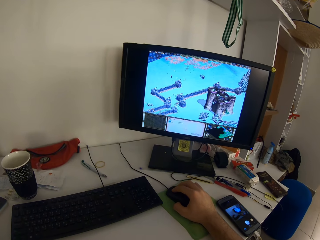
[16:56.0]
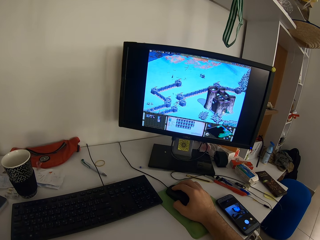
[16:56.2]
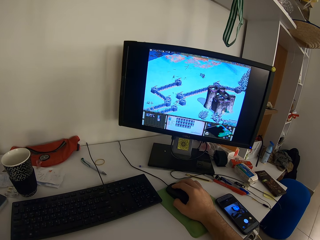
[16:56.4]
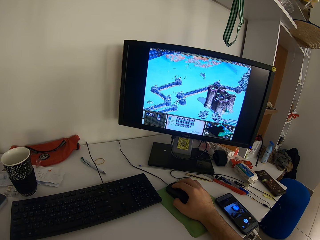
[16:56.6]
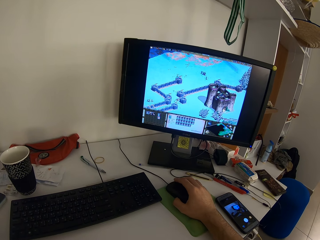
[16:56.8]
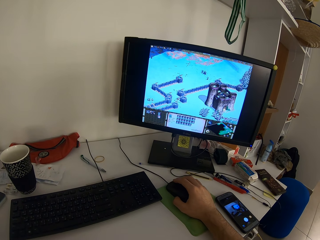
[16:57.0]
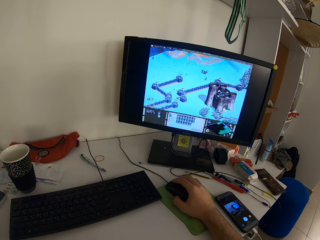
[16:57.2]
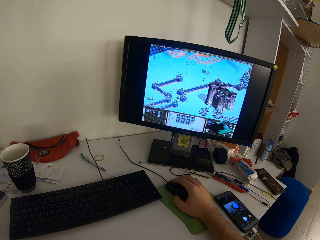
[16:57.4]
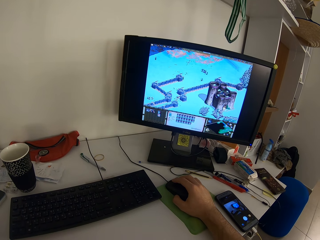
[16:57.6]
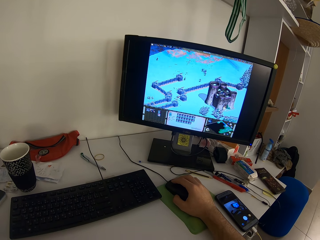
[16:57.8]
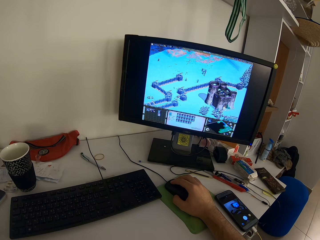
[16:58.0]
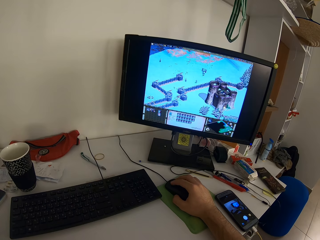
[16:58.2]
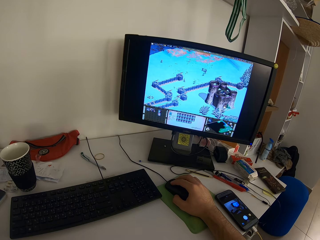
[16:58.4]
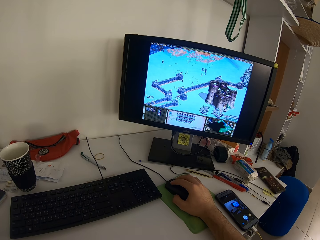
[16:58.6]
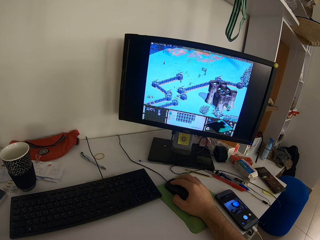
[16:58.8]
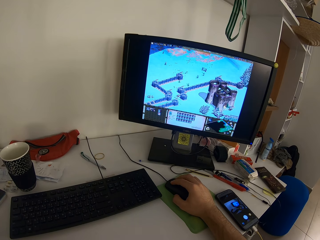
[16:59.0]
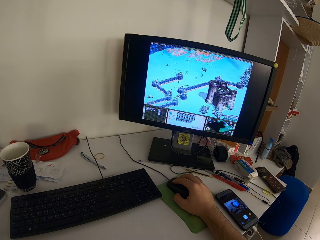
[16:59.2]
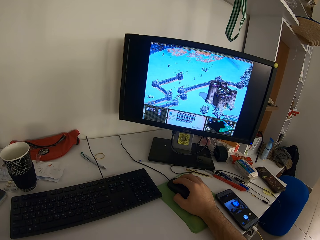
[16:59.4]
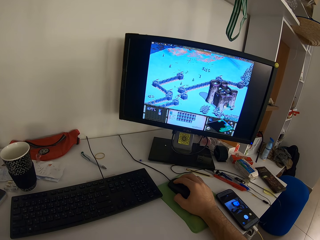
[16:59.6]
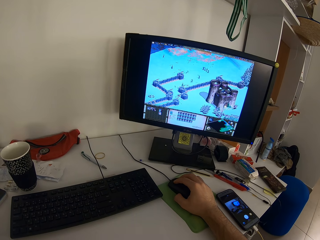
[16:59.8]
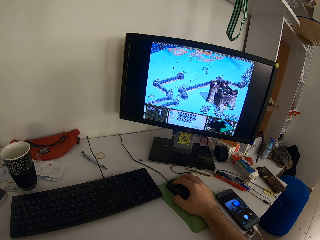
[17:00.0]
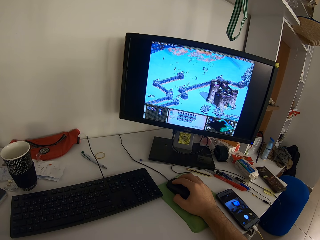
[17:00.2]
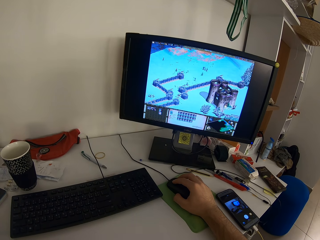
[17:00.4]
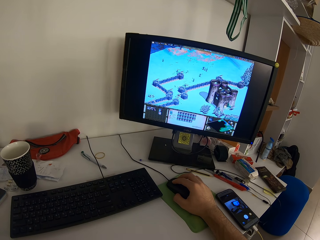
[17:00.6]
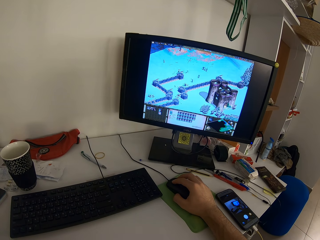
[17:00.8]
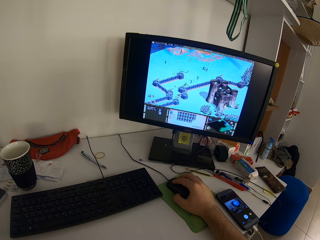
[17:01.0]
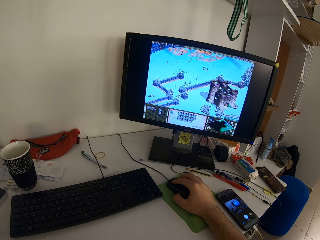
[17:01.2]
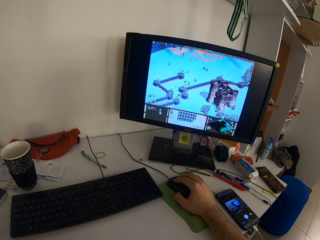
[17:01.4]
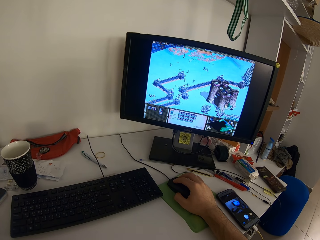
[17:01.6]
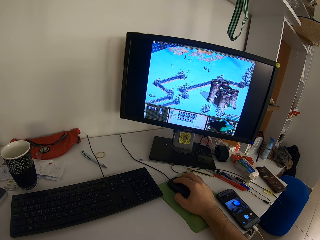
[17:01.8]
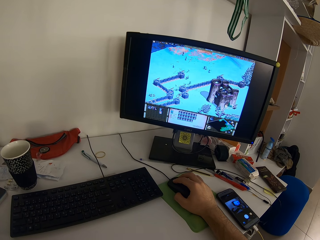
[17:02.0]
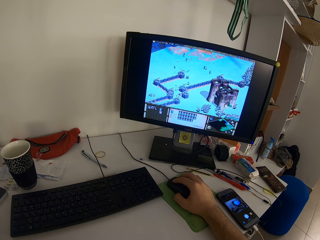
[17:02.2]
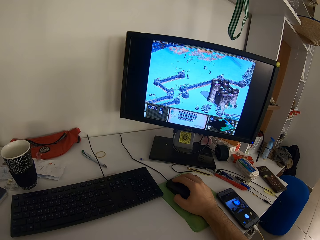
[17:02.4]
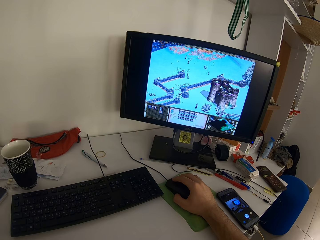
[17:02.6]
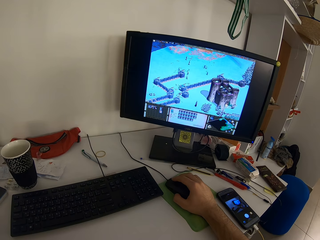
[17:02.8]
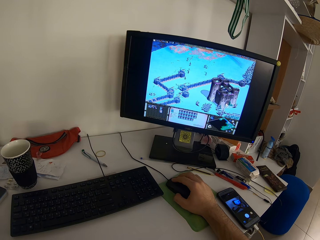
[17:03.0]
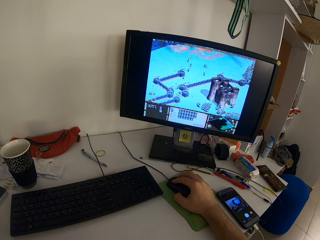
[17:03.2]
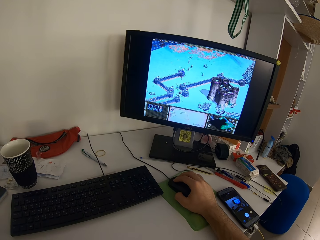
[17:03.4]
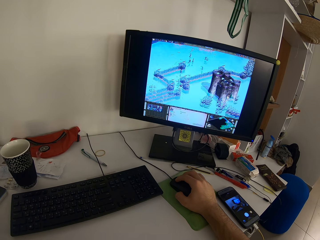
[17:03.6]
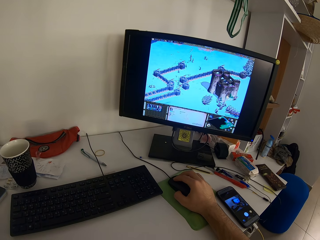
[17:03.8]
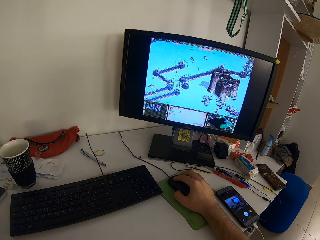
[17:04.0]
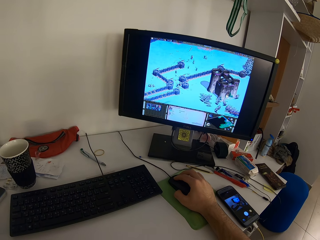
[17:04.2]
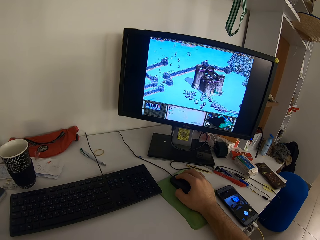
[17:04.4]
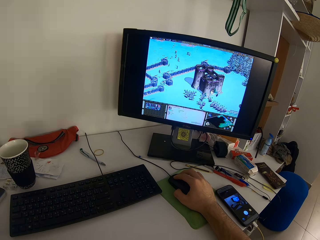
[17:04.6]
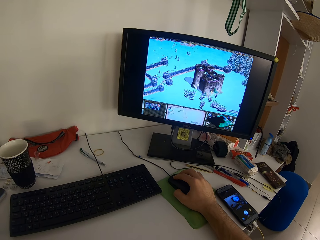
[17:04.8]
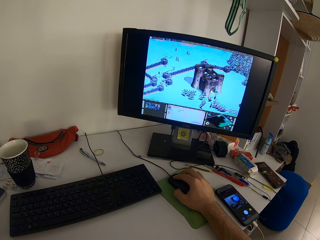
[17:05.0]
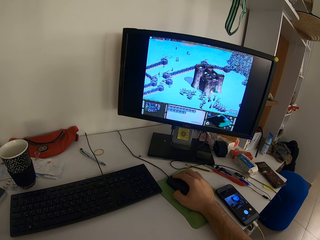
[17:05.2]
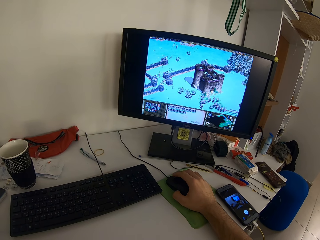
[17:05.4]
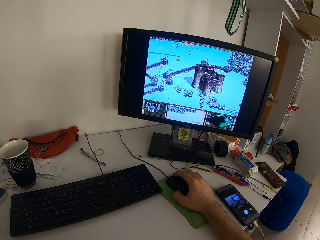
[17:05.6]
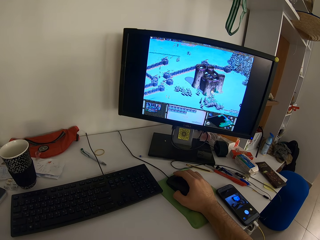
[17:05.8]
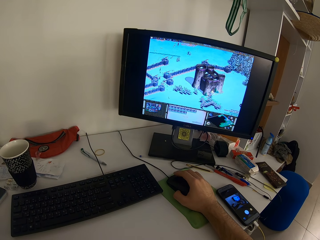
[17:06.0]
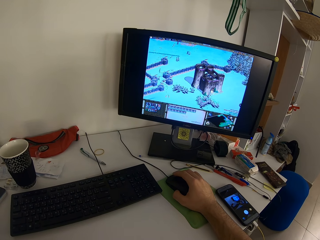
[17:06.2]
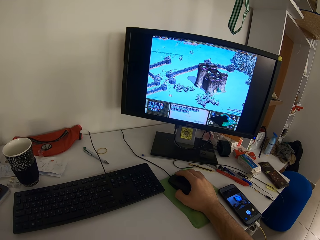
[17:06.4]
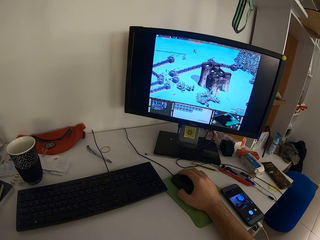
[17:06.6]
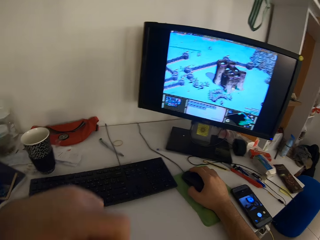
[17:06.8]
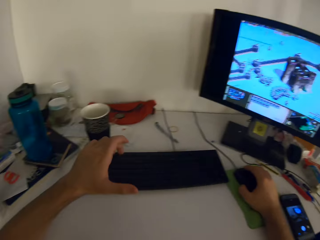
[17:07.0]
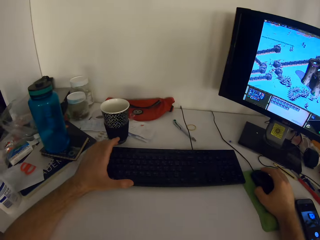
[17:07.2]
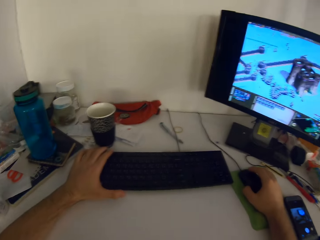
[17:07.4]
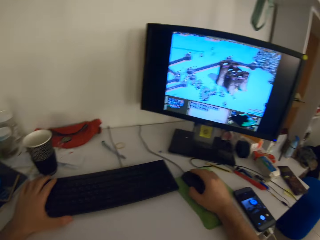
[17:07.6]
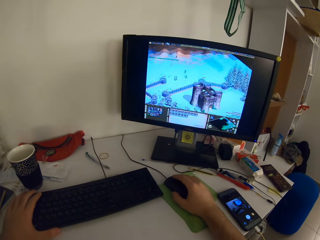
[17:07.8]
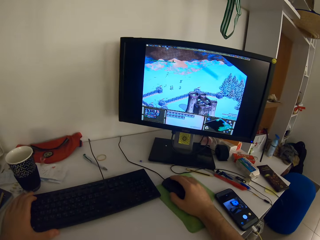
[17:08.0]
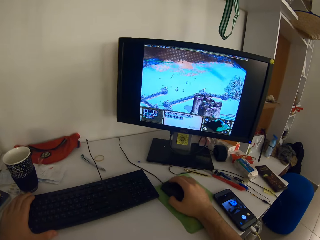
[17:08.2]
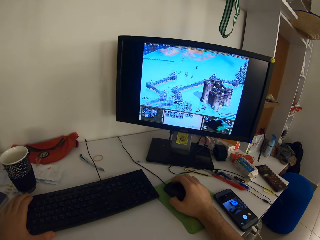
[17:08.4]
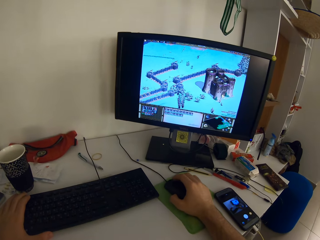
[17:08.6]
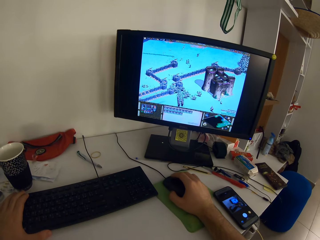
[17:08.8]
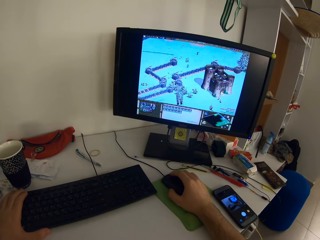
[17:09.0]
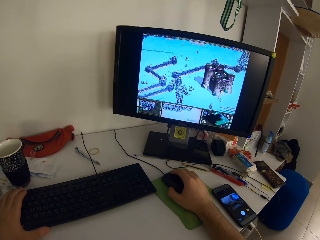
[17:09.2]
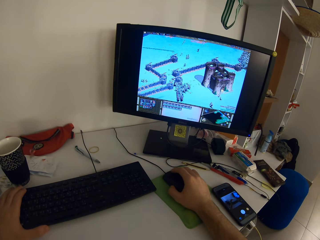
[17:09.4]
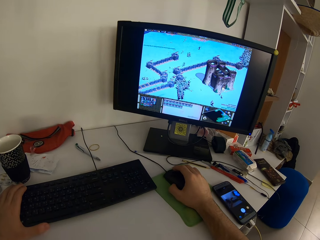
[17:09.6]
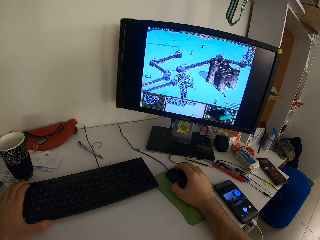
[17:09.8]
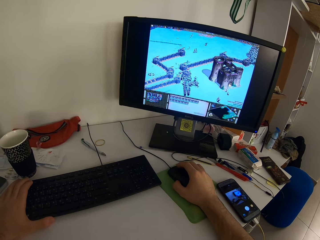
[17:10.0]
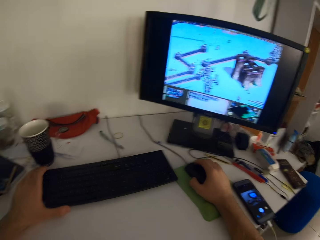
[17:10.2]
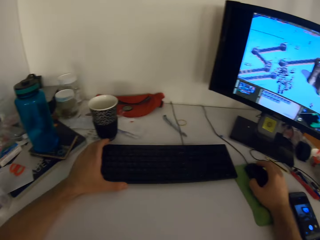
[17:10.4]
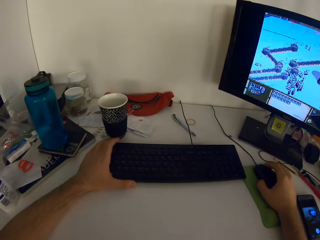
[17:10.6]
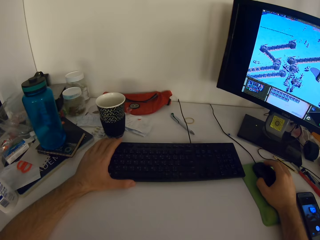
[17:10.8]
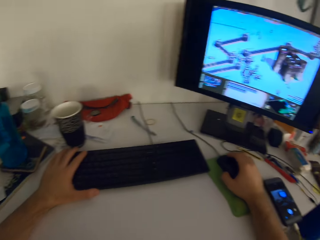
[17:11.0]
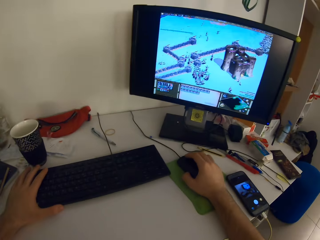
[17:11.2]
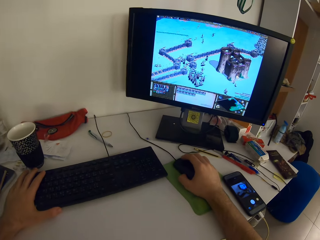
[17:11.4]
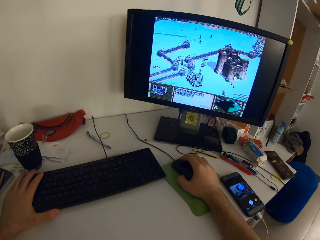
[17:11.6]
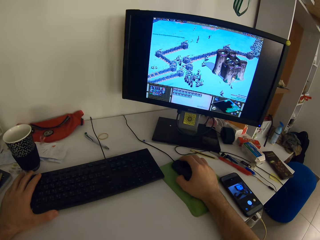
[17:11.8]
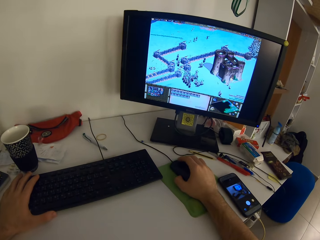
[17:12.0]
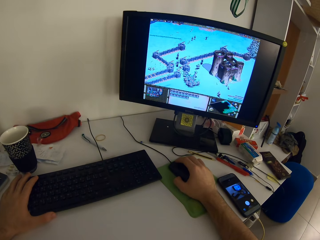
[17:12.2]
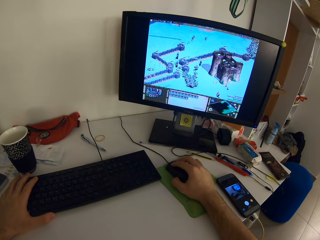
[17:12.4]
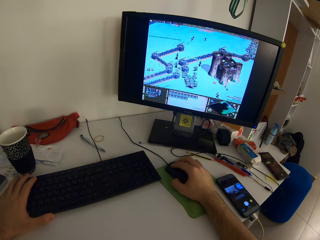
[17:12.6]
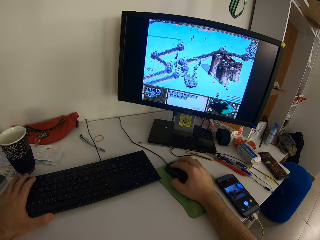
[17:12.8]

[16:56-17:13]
The camera wearer returns his left hand to the keyboard on the table.

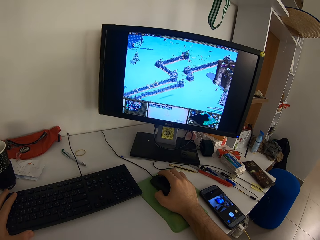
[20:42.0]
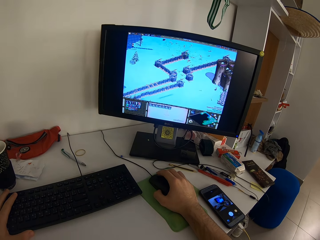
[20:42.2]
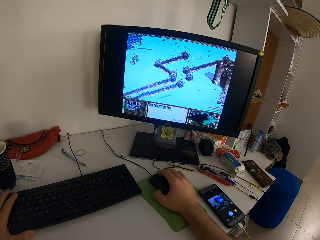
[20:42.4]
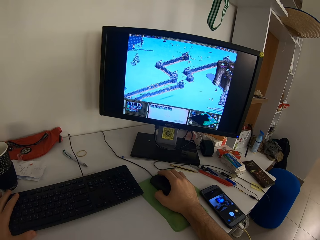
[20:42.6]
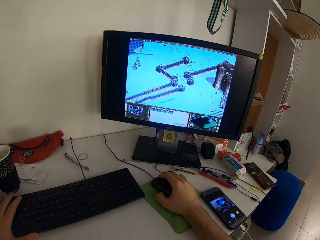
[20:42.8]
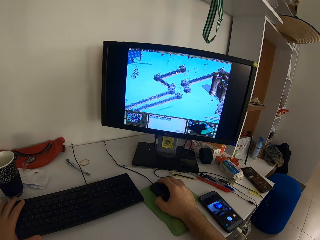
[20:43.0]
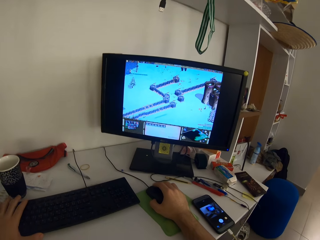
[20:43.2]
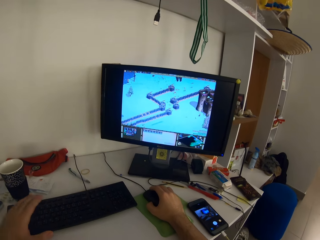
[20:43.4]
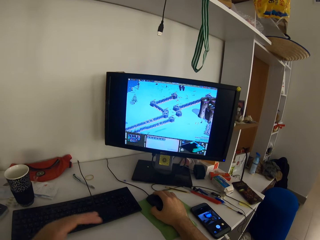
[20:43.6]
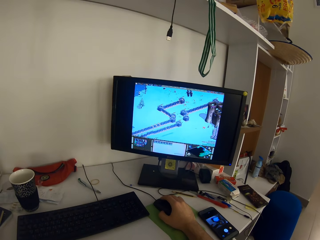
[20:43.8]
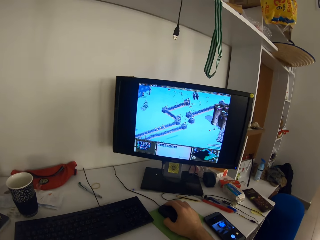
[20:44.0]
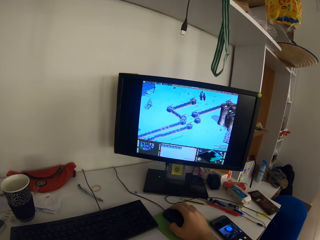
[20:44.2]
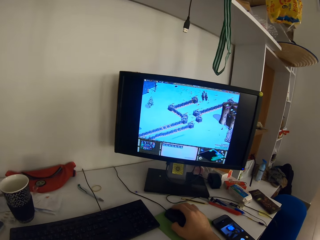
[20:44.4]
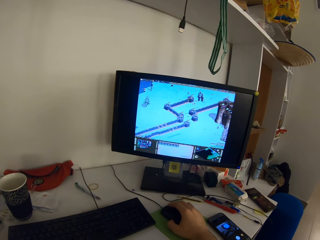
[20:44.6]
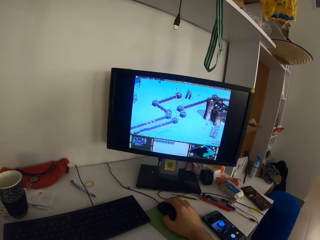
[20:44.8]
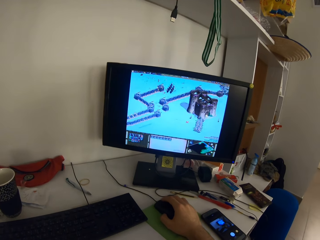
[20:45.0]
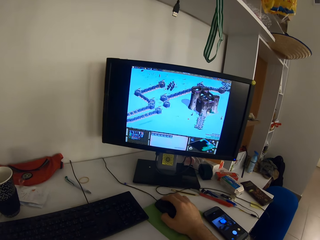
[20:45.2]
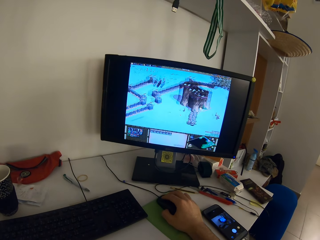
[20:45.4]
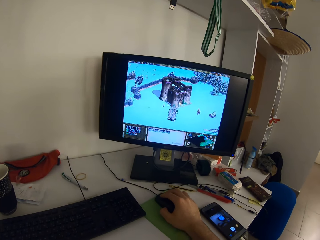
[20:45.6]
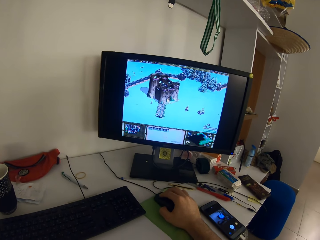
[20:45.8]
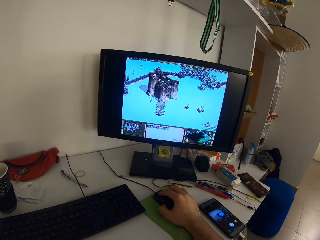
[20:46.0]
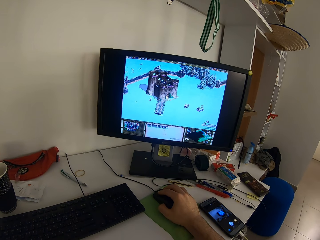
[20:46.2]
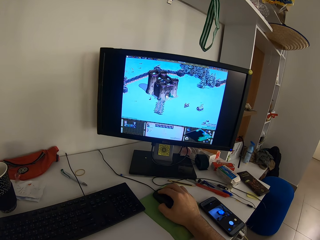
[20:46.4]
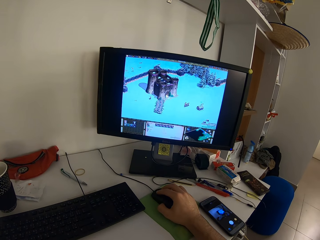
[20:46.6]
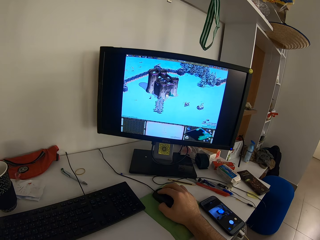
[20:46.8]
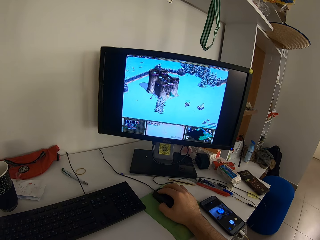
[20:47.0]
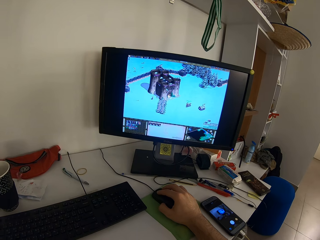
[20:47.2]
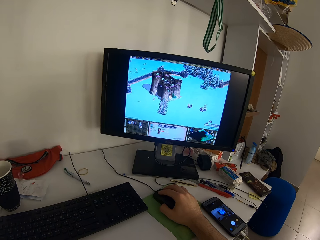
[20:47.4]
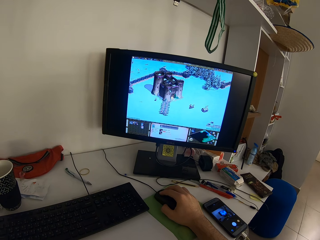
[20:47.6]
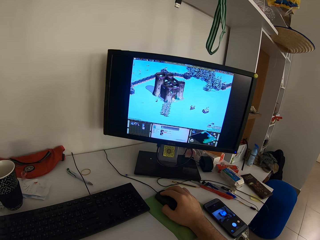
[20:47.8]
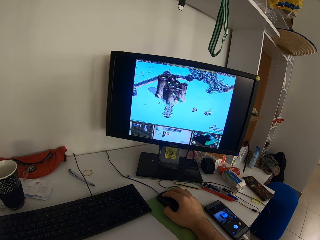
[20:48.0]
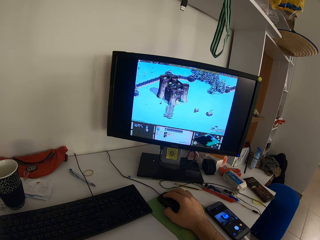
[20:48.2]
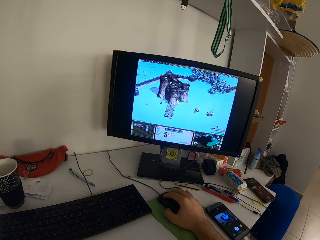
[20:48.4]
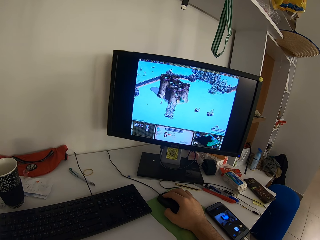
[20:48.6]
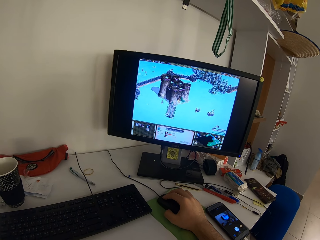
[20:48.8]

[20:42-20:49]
The camera wearer removes his left hand from the keyboard.
